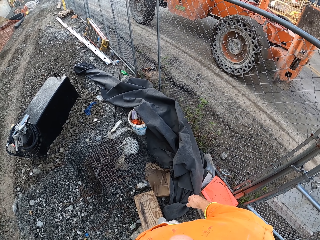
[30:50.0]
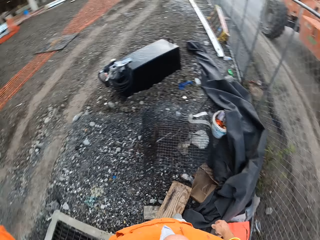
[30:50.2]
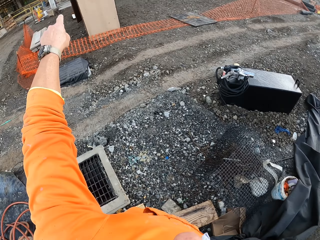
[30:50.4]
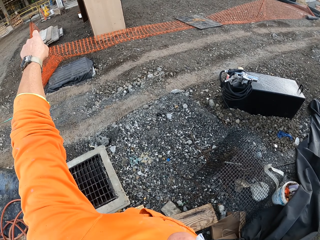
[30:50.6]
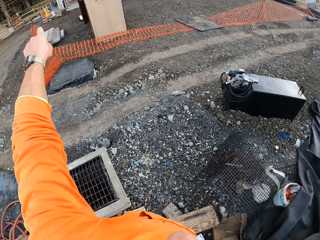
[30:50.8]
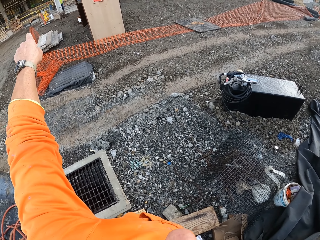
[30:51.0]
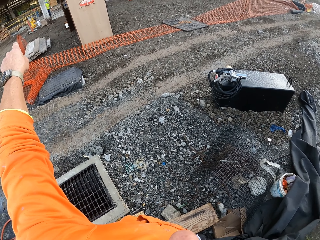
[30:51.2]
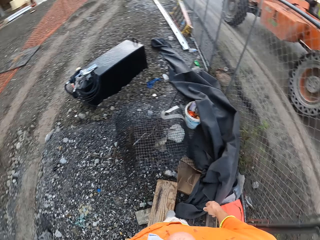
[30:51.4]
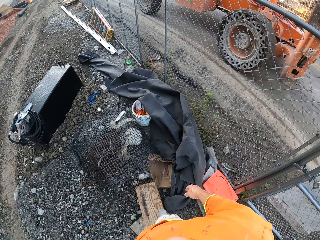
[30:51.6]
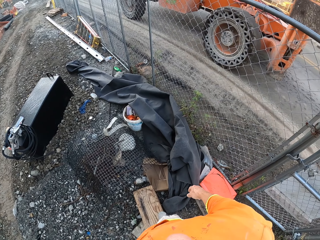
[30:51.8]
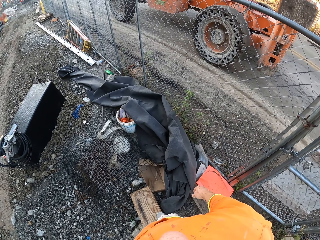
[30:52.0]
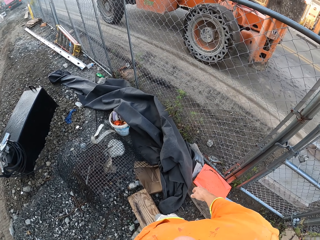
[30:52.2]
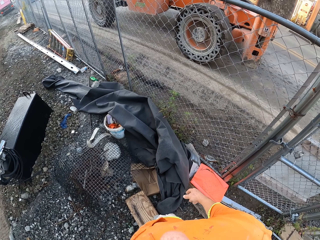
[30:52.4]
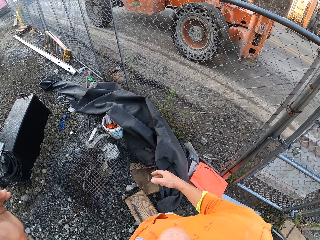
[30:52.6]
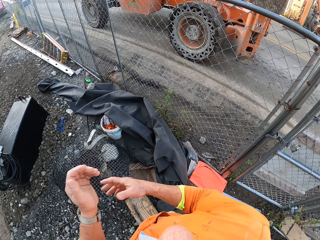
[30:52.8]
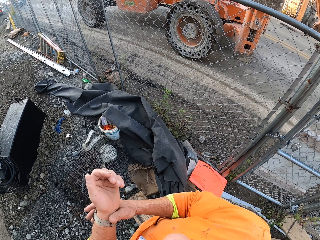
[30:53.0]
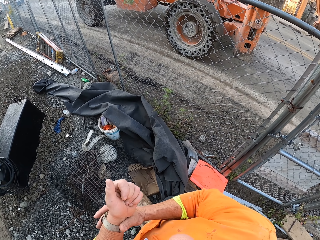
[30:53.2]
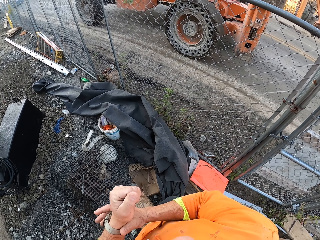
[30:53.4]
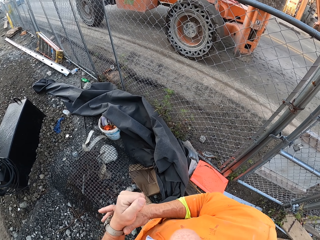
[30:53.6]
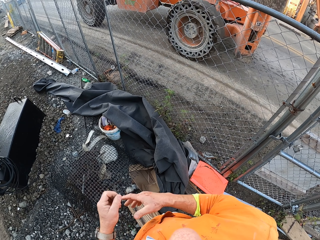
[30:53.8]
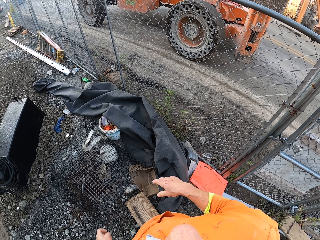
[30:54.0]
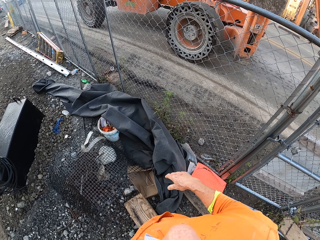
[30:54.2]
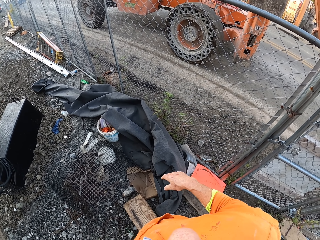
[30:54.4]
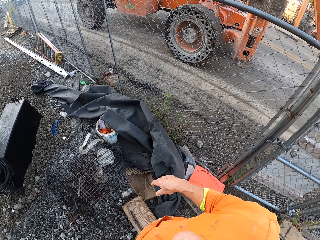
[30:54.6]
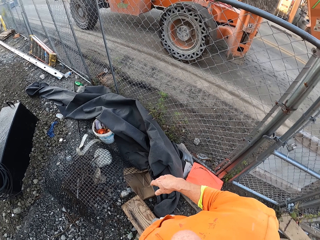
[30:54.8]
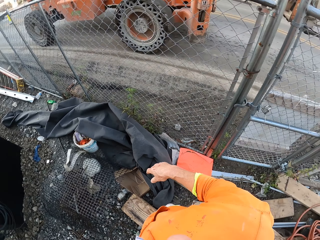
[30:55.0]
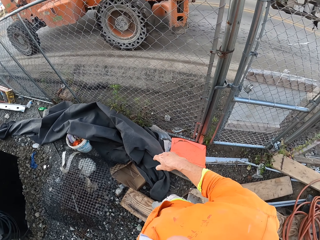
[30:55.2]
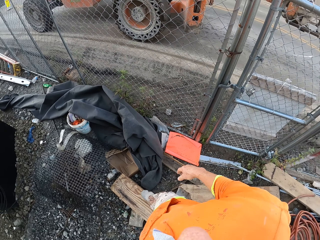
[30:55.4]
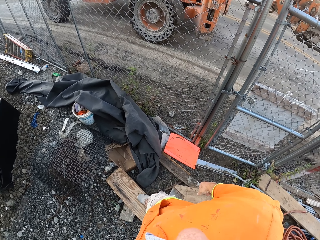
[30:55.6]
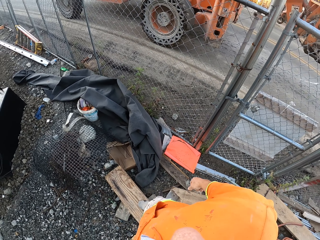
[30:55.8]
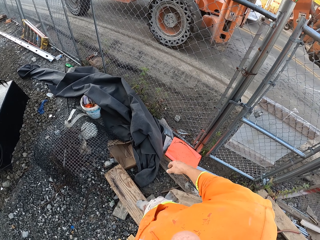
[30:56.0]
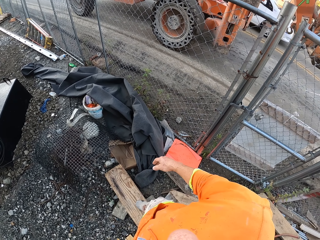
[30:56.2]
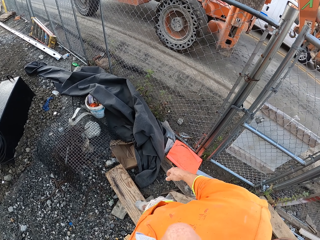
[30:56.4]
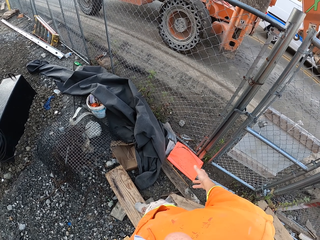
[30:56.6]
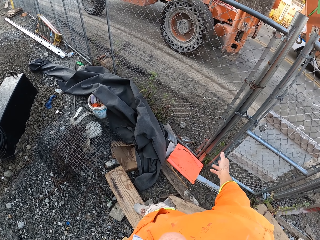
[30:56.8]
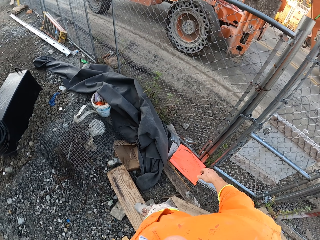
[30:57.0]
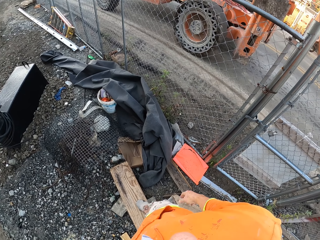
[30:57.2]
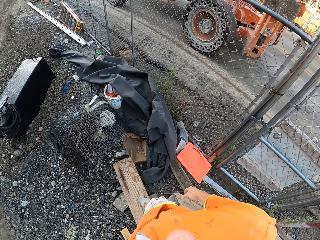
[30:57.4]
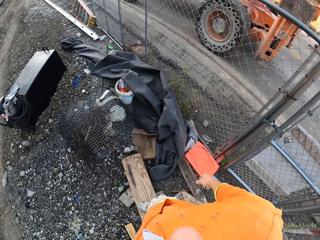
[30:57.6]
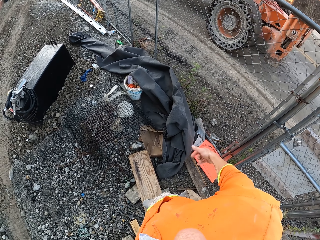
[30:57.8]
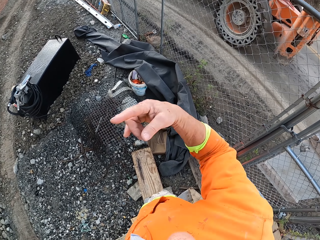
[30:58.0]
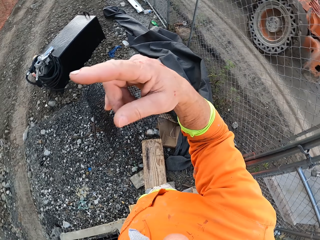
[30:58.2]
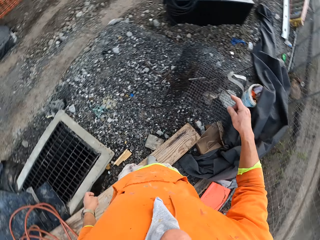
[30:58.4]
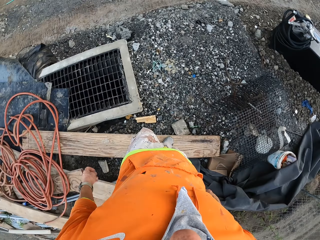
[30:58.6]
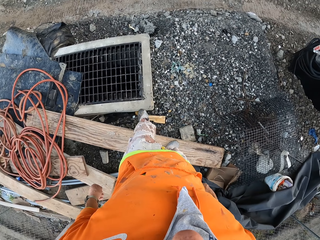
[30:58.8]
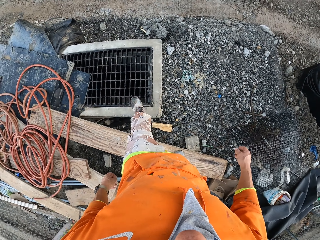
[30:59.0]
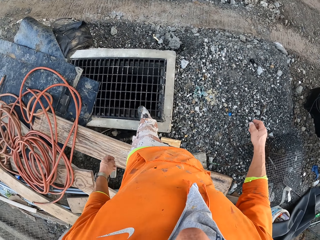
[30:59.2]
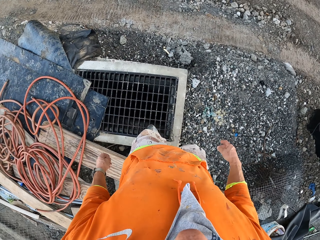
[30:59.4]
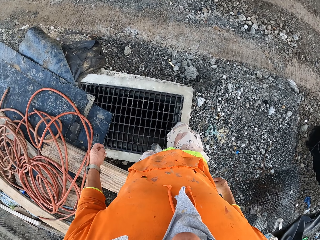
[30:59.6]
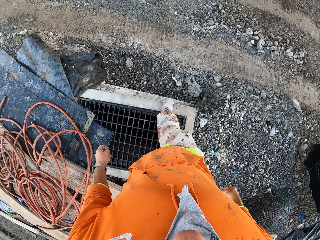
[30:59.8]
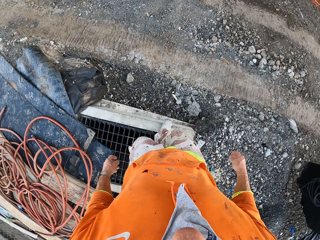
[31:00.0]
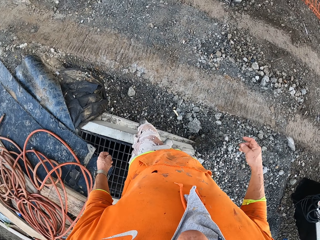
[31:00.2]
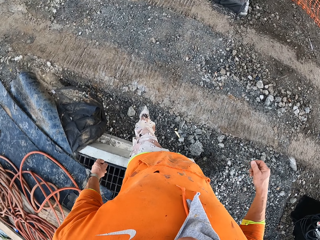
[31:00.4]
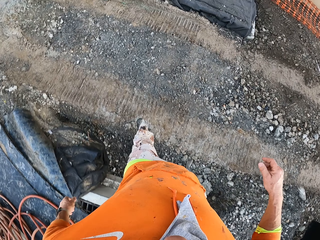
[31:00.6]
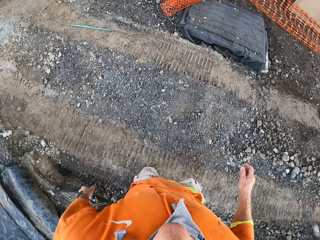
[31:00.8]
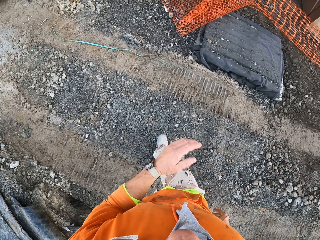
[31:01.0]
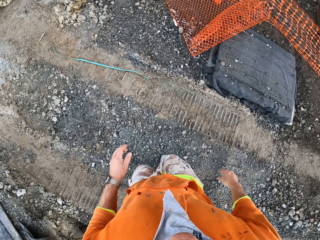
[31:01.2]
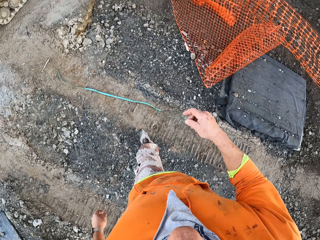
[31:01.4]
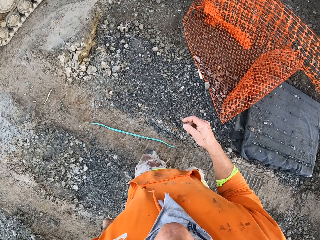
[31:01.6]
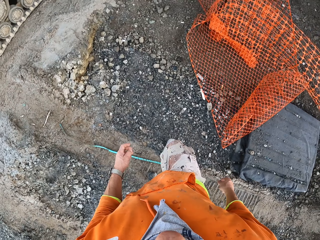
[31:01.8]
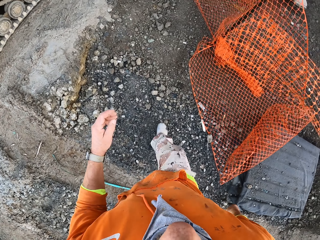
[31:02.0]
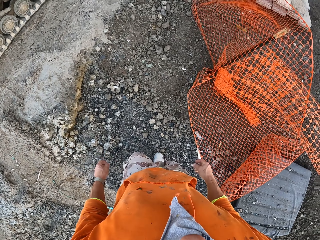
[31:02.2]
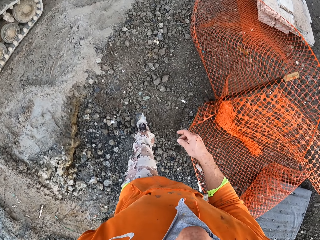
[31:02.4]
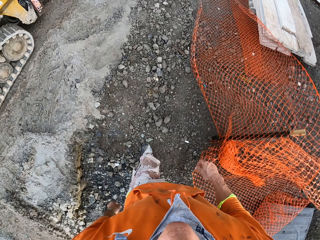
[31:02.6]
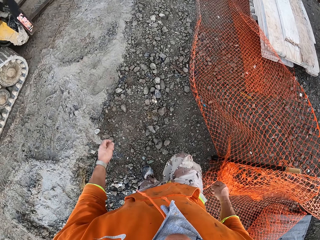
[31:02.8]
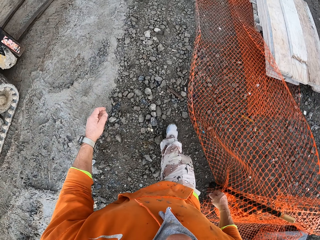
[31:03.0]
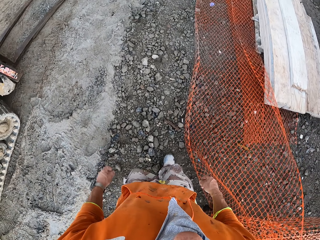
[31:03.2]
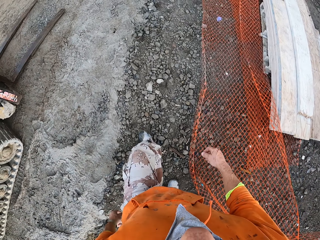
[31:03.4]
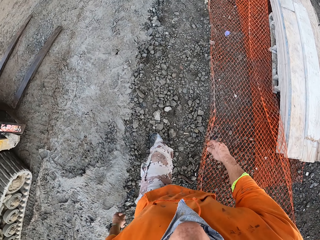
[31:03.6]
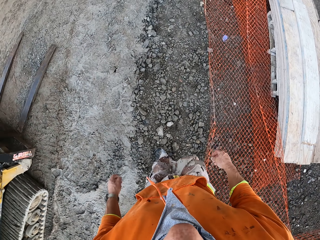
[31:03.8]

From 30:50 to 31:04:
The camera wearer points a finger. He touches his hand and adjusts the watch. He moves a leg. He moves his hand, and moves it again. He lifts a hand and walks around.

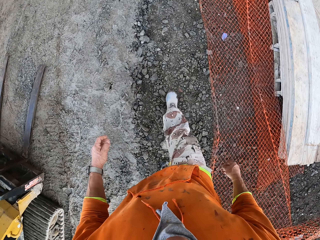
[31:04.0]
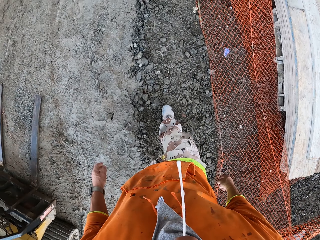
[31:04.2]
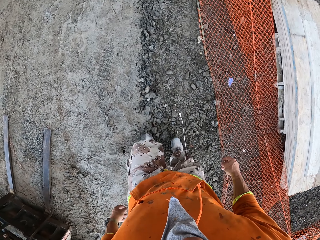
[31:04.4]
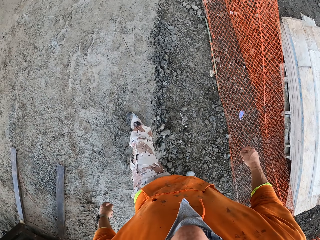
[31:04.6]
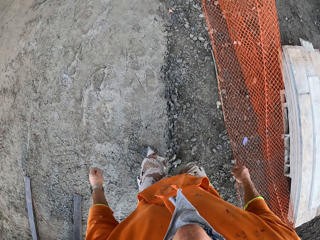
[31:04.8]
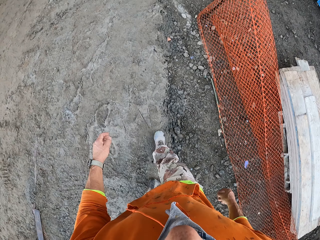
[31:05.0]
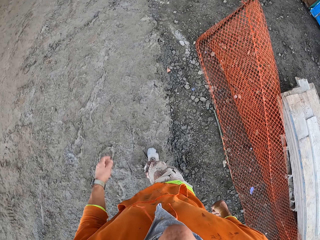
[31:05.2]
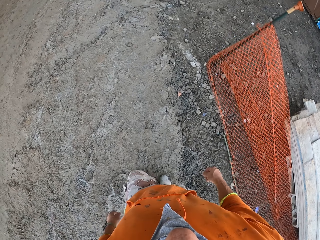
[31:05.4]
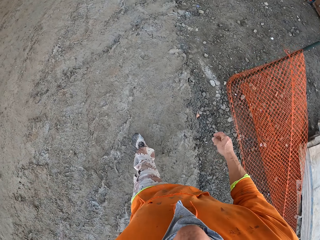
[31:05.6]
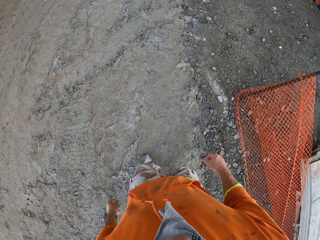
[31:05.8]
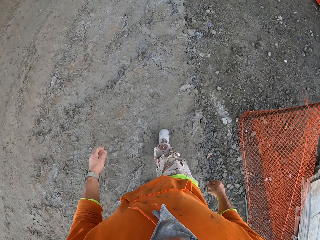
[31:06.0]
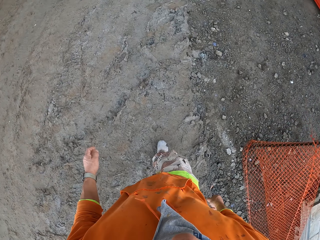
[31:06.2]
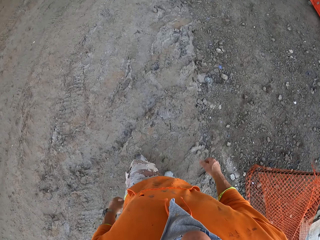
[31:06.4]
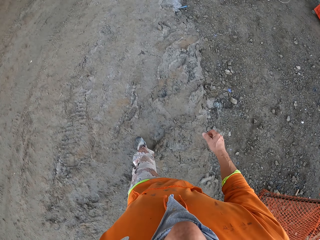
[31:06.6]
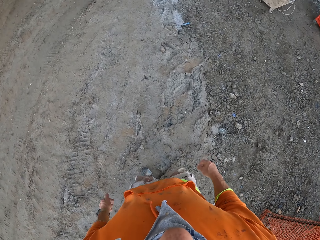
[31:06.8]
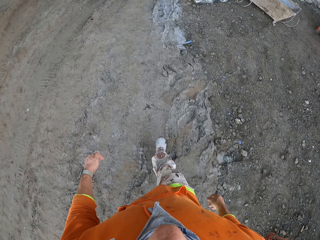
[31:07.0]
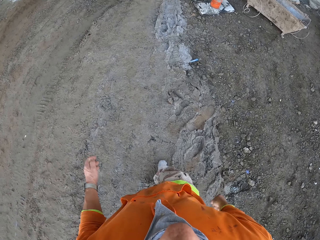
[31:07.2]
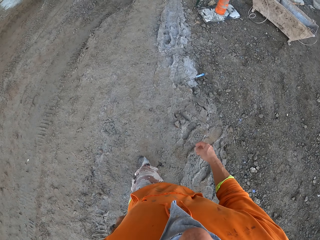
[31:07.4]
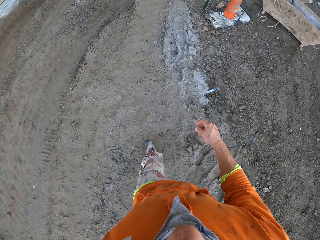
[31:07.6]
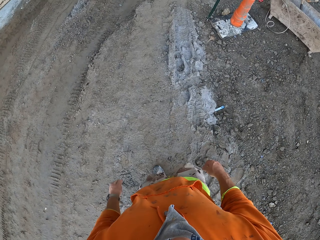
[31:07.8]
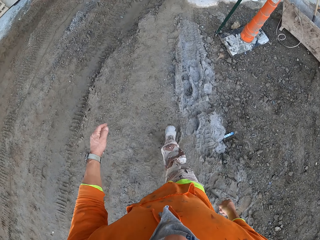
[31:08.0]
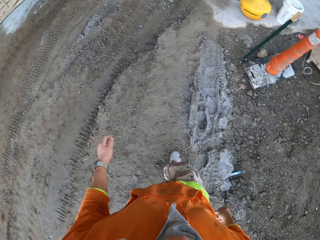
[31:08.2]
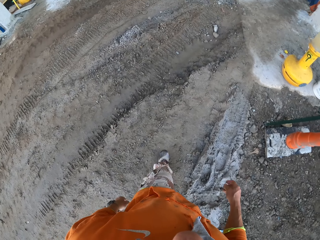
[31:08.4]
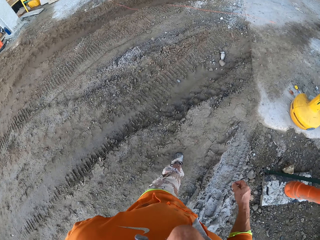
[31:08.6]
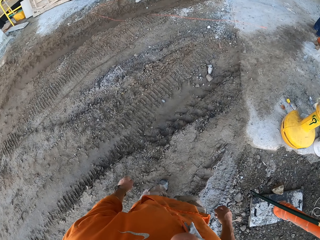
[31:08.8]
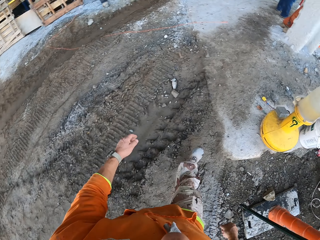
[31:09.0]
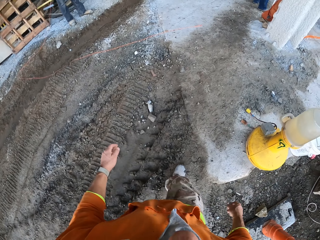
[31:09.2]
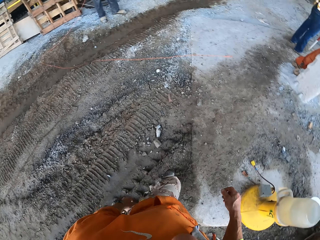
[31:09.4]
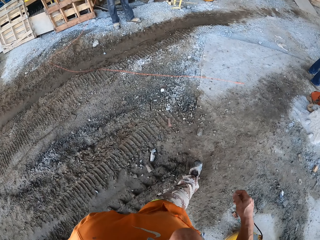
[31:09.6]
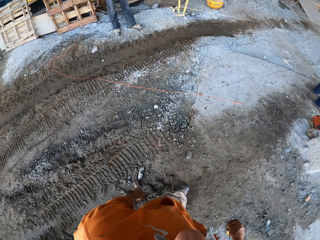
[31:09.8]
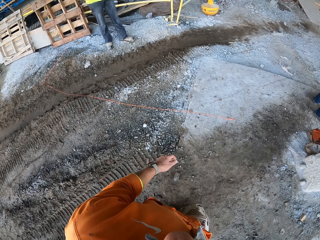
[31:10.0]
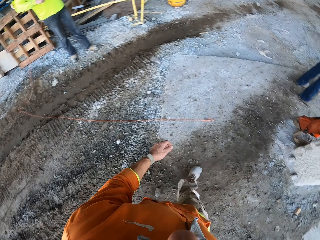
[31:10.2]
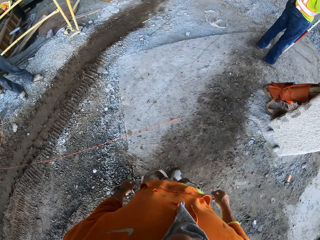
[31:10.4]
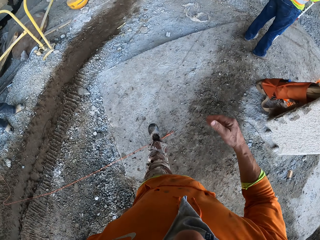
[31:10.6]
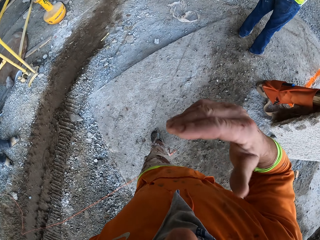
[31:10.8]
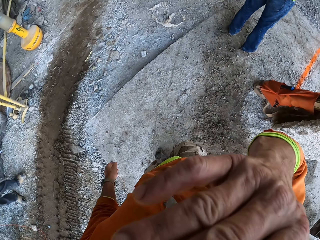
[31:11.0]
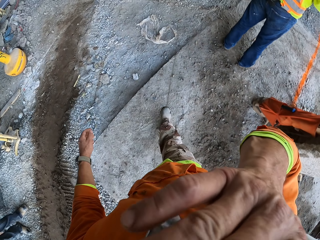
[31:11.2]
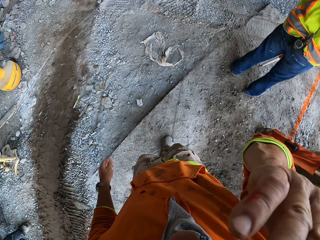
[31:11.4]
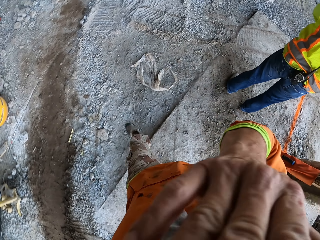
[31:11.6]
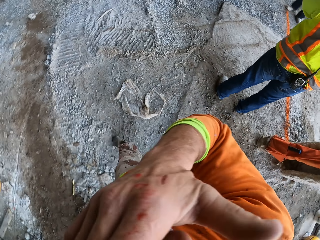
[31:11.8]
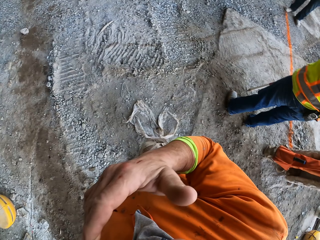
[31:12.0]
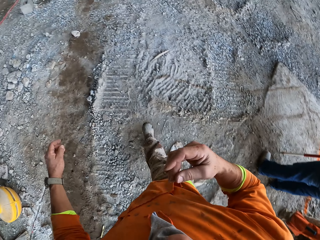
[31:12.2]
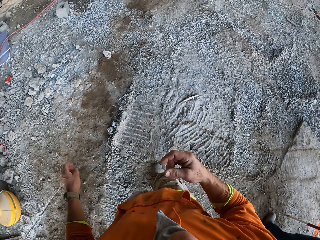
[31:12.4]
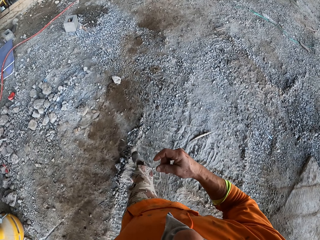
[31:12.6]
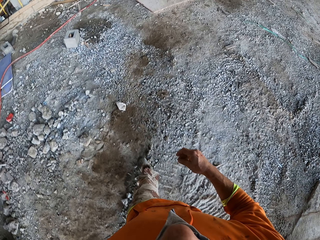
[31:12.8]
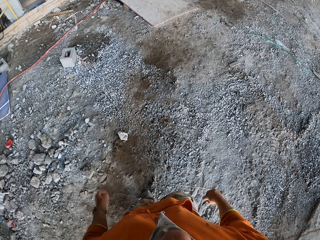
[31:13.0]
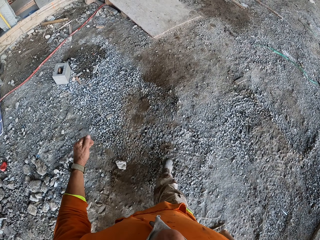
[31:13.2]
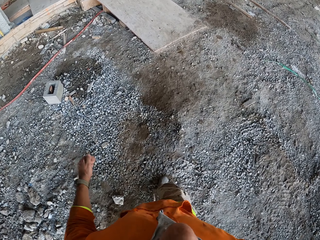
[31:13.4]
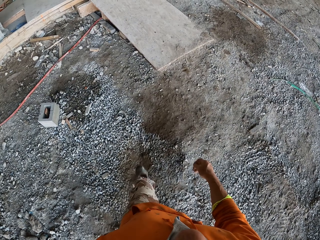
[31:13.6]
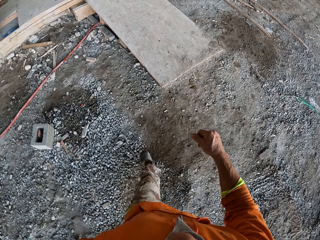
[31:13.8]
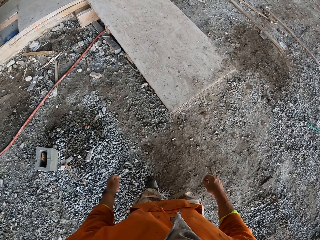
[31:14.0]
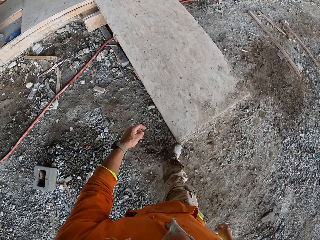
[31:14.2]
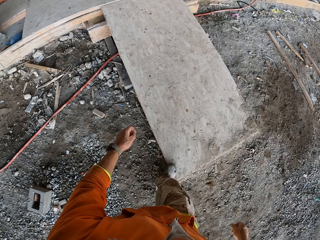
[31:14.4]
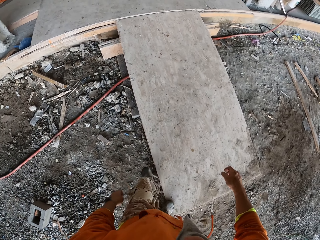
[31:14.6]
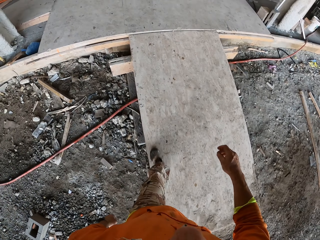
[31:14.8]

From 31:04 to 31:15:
A man stands up. The camera wearer moves his hand and touches his face. Another man holds something. A third man stands on the other side.
